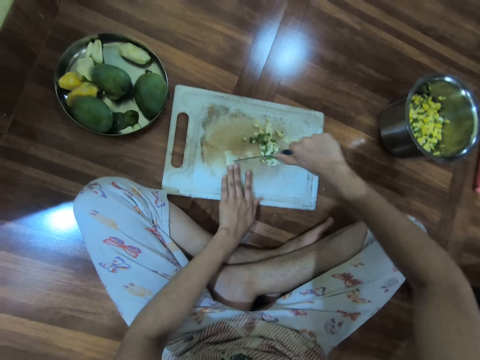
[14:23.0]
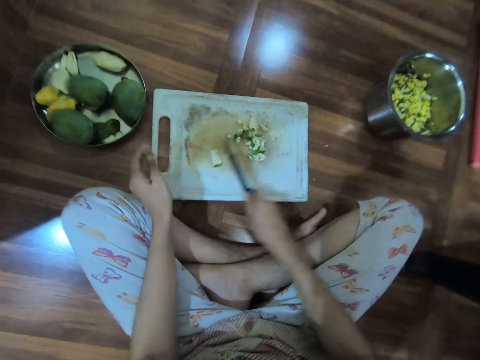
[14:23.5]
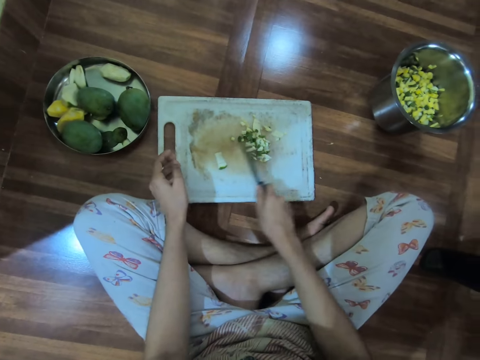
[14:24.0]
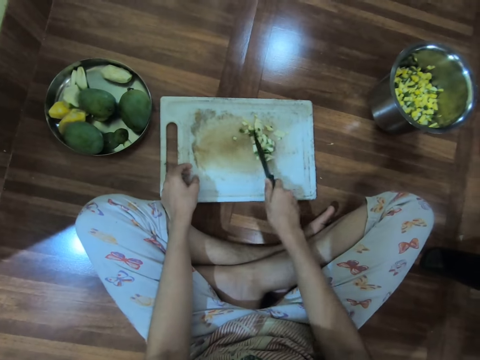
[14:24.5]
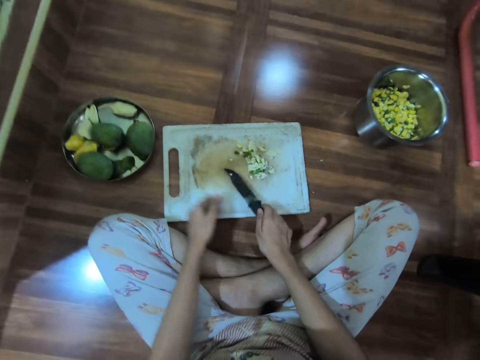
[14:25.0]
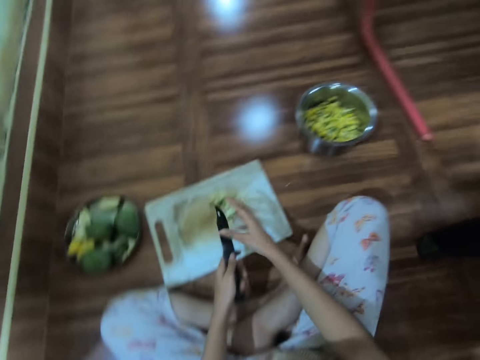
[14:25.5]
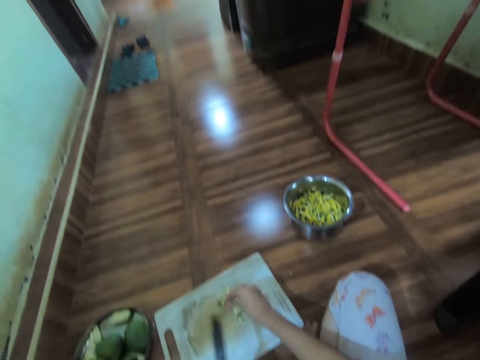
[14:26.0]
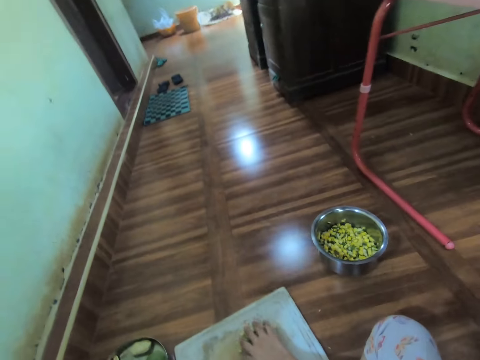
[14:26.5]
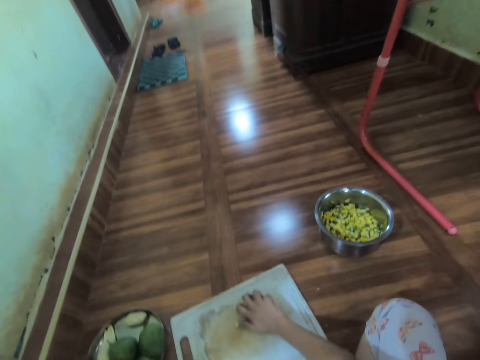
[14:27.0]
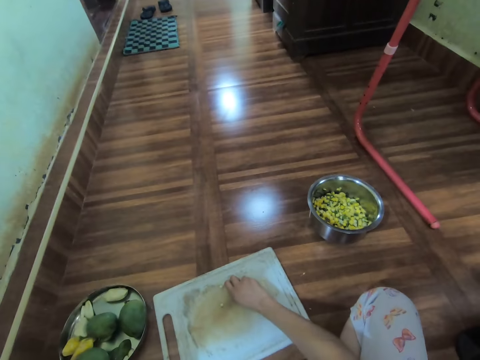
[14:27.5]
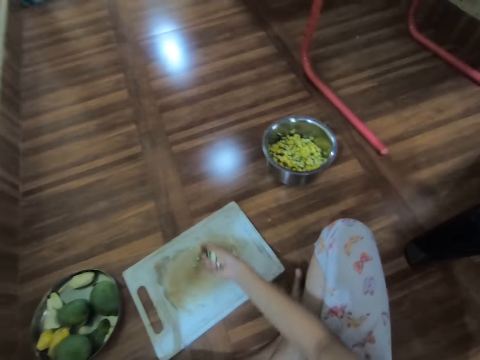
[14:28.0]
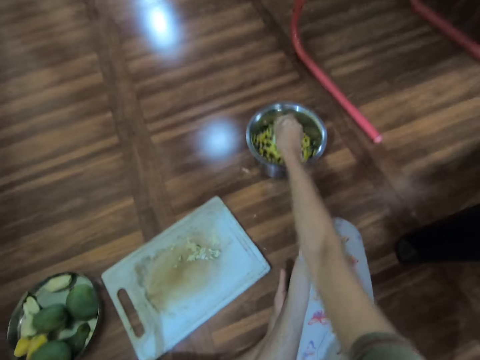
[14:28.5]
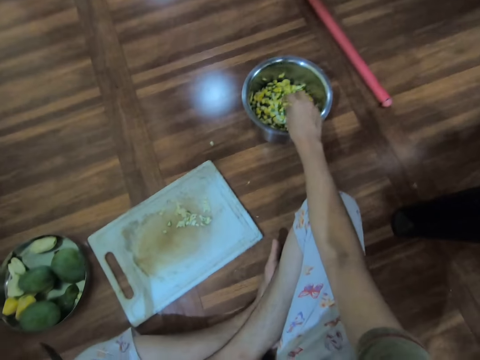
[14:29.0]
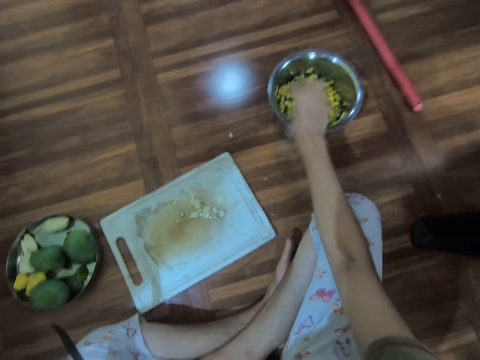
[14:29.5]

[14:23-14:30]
The camera wearer moves the pear on the tray or chopping board with the knife in her right hand. She moves the knife from her right to her left hand. She wipes the knife in her left hand with her right hand. She removes fruits from the knife. She packs the pear on the tray with her right hand. She picks the fruits from the chopping board. She pours the pear in a bowl or cooking pot on the floor with her right hand.

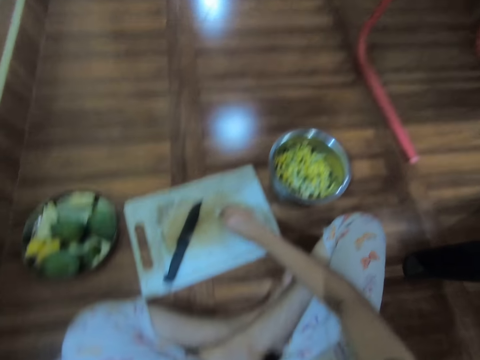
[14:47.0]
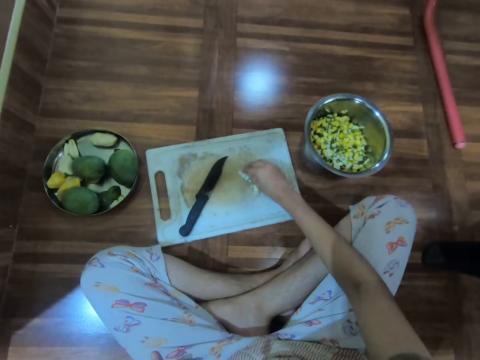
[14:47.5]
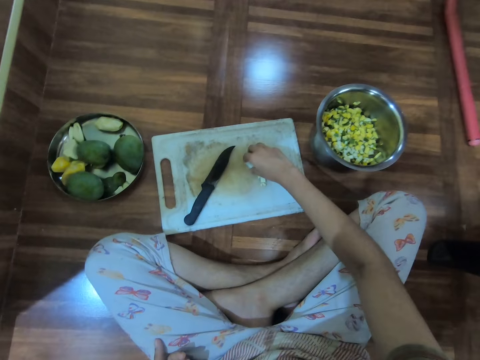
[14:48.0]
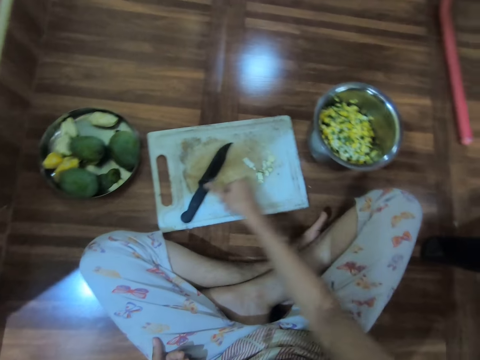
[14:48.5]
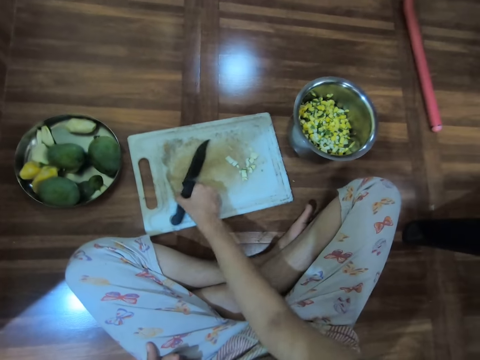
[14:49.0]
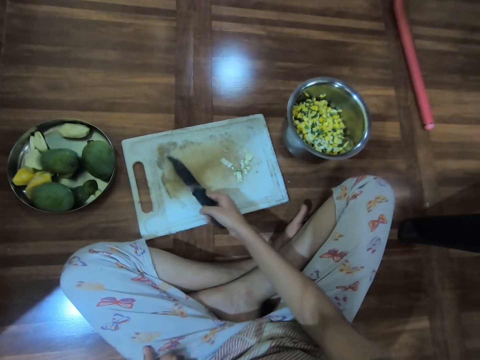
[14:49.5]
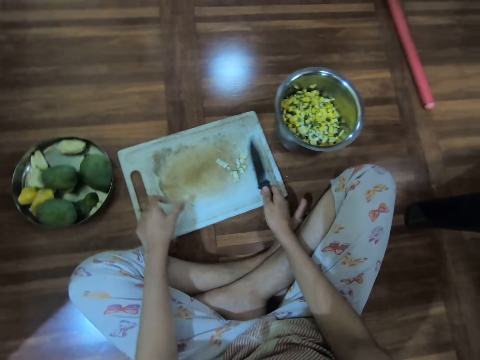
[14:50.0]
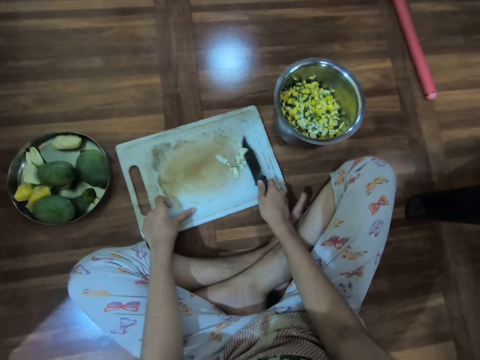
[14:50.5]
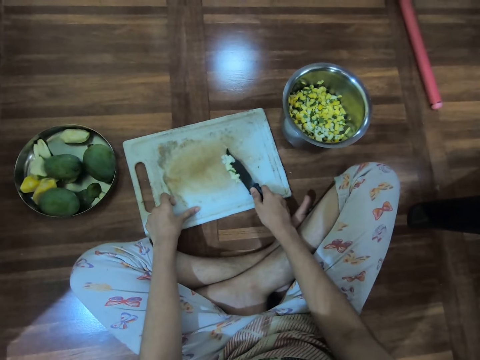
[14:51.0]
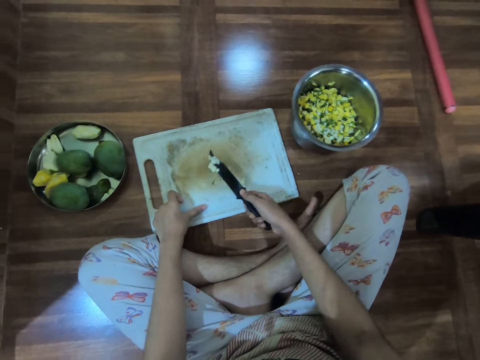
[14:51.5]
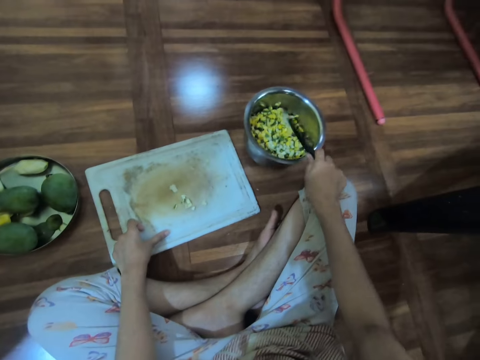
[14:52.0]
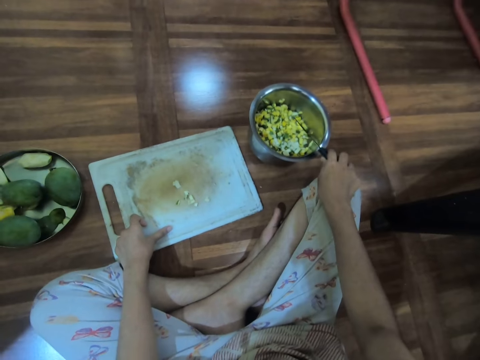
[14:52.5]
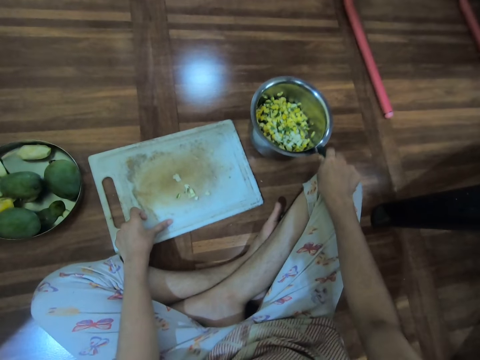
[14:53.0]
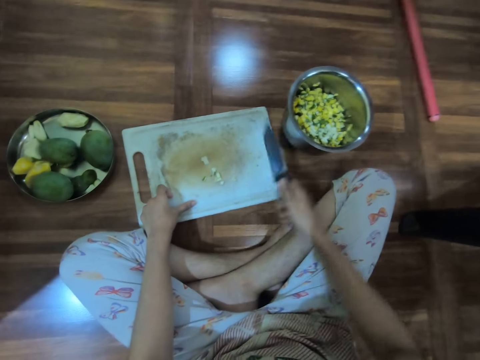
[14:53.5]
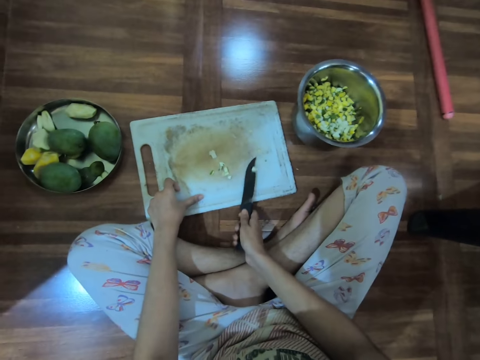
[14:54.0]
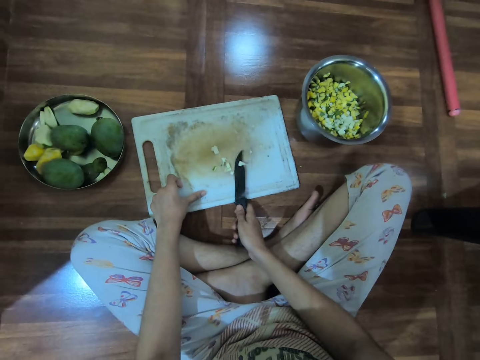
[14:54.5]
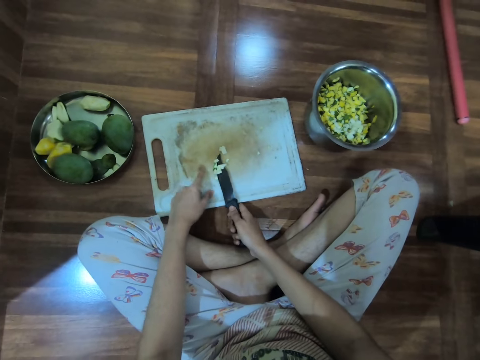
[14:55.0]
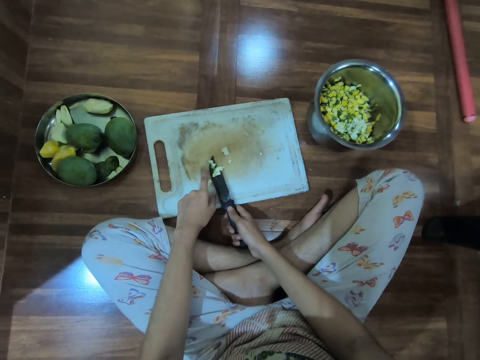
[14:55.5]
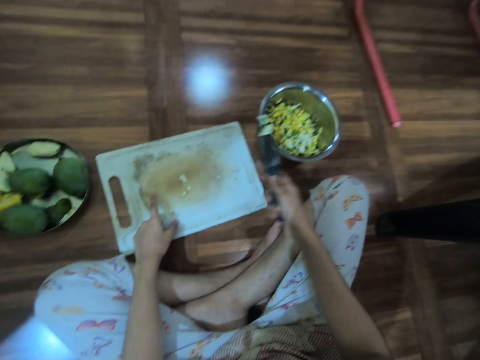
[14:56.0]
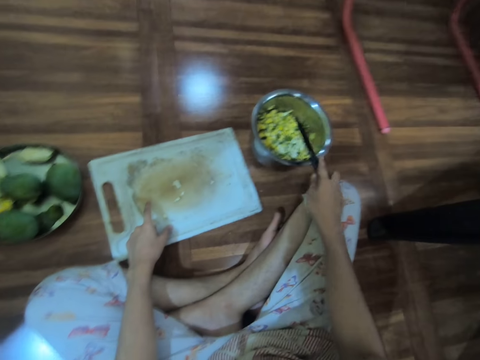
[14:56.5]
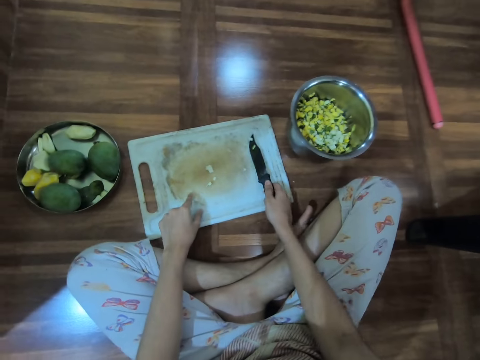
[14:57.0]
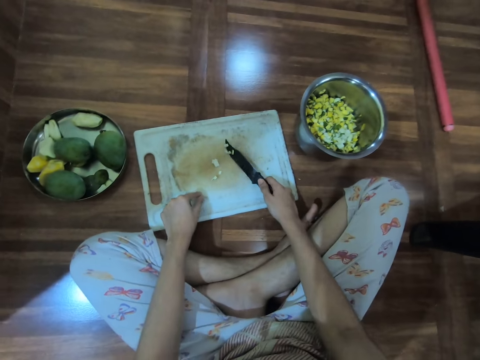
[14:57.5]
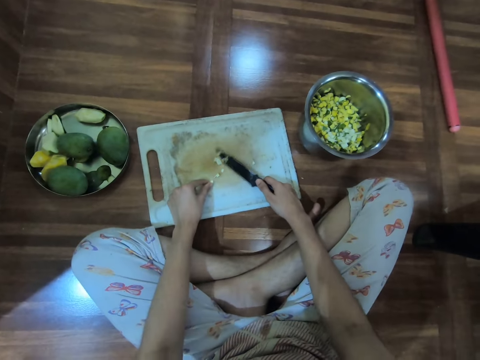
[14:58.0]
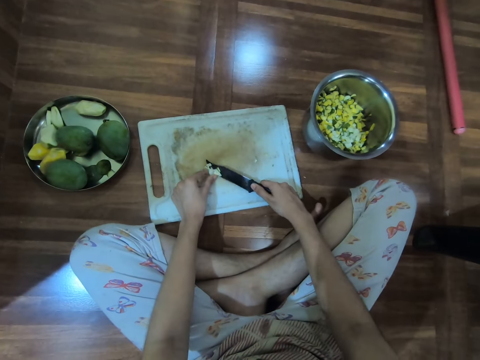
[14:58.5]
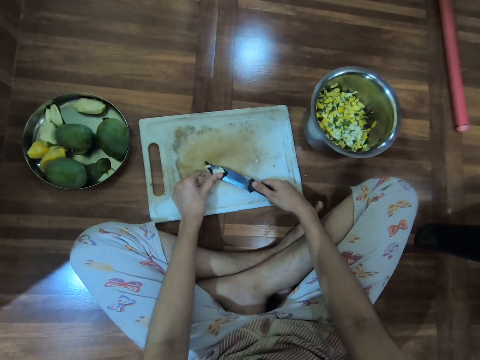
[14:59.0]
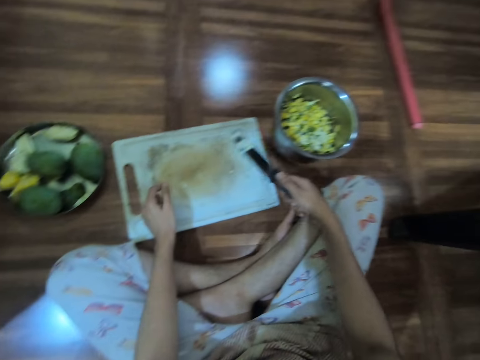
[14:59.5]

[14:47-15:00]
The camera wearer picks the knife on the tray or chopping board on the floor with her right hand. She scoops the pear on the tray with the knife in her right hand. She drops fruits in the cooking pot or bowl. She hits the knife on the bowl with her right hand. She picks fruits from the chopping board. She scoops the pear on the tray with the knife in her right hand. She pours the pear in the knife into the bowl with her right hand. She scoops the pear on the tray with the knife in her right hand. She picks fruits from the chopping board.

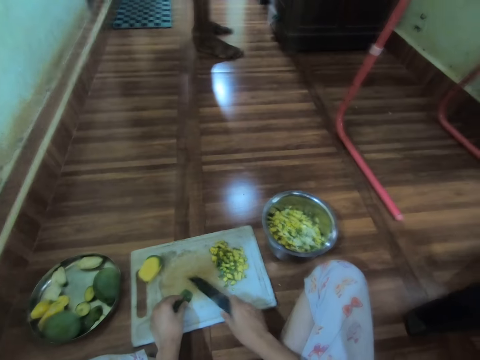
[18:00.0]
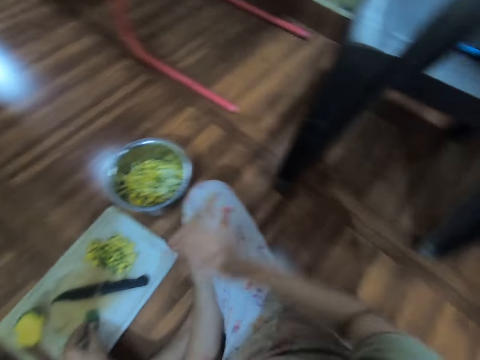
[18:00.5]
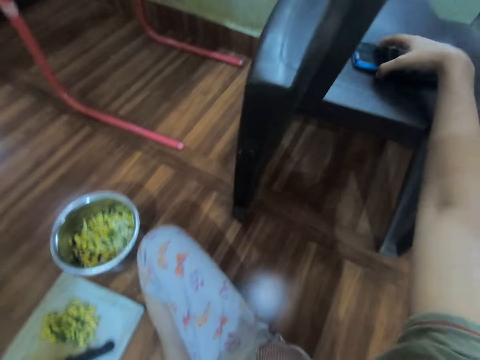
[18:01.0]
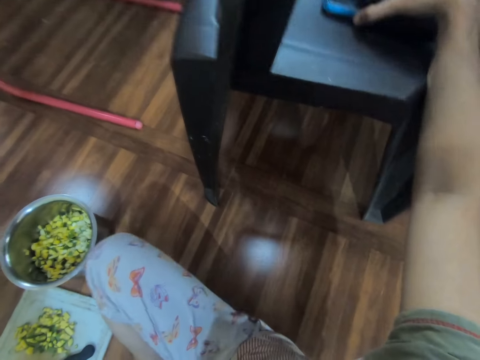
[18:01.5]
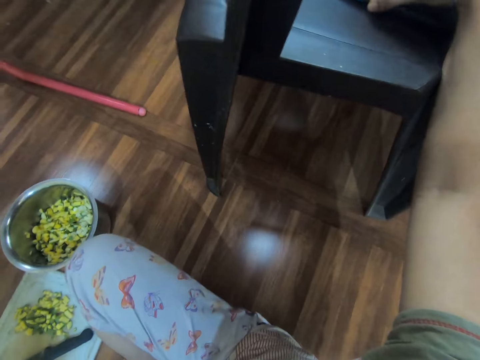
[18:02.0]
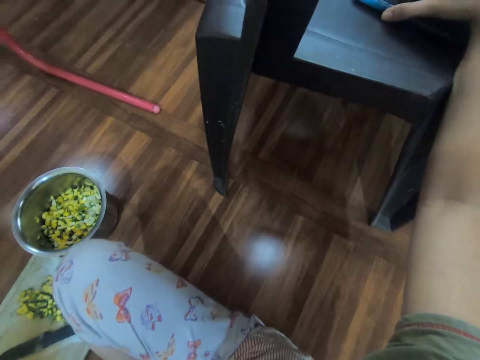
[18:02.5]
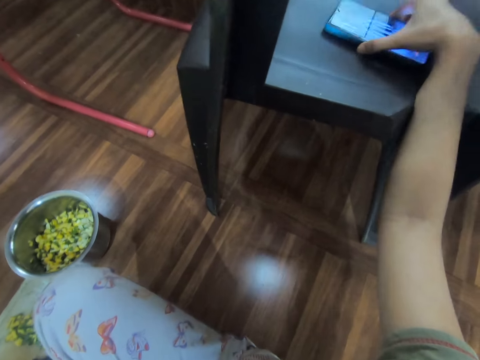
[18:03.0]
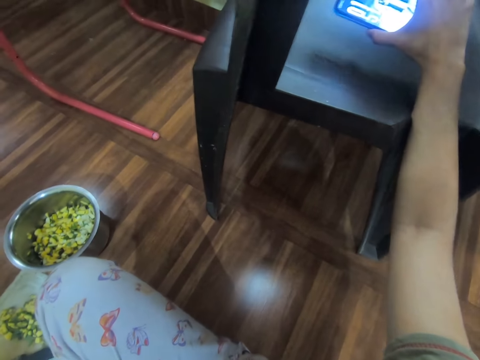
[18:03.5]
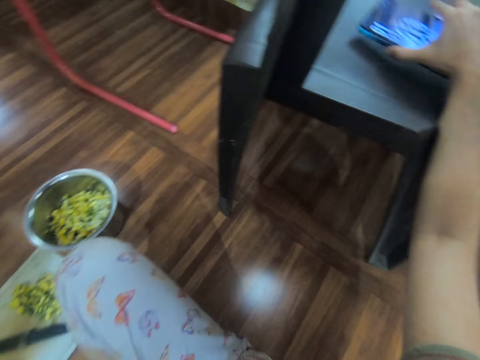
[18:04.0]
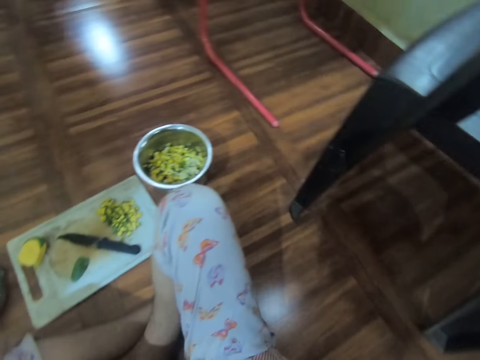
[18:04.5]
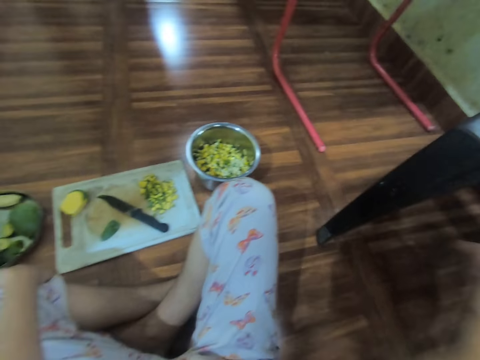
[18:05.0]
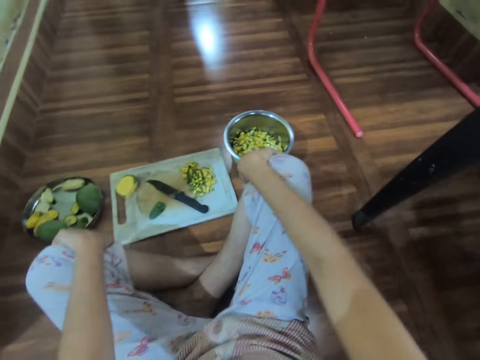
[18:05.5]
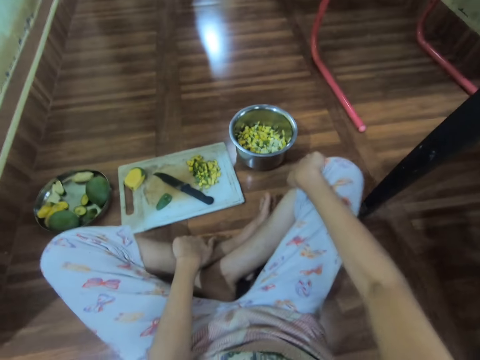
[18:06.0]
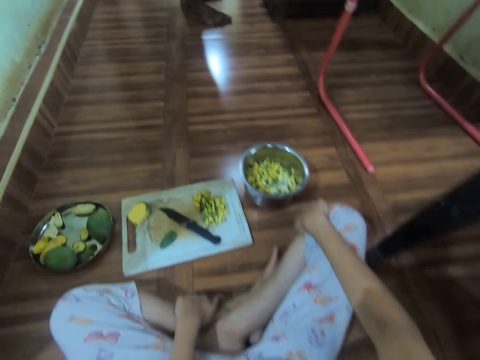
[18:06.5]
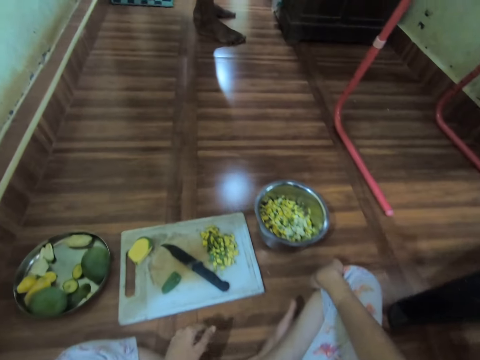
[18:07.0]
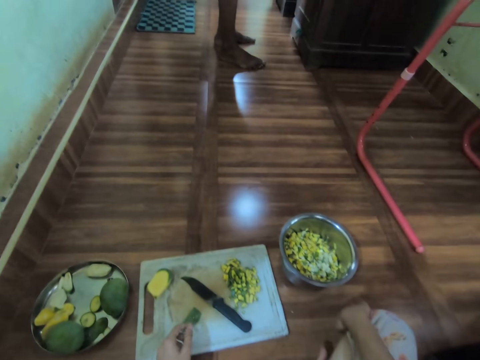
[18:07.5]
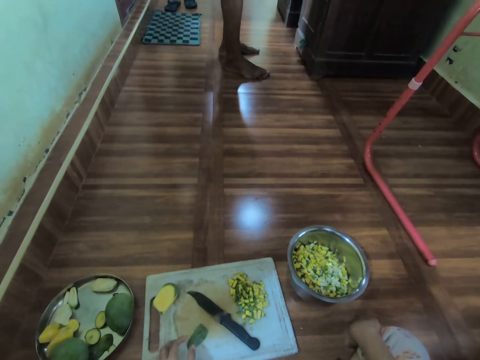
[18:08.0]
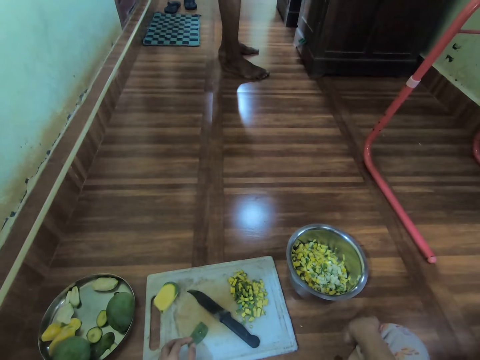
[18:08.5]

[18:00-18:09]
The camera wearer touches a phone on a chair with her right hand. She holds the phone on the seat. She picks the phone on the chair with her right hand. She looks at the phone. She turns around. She adjusts her feet.
